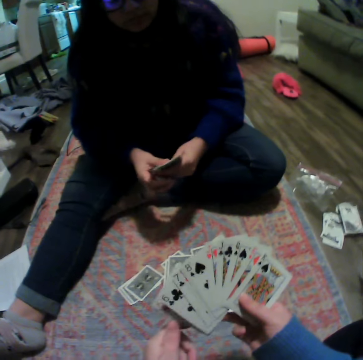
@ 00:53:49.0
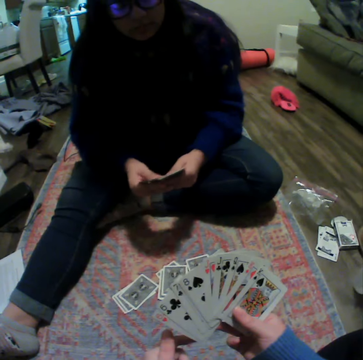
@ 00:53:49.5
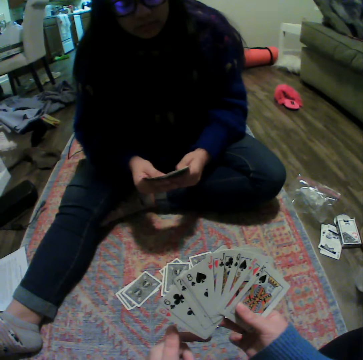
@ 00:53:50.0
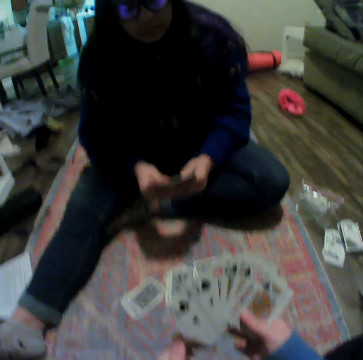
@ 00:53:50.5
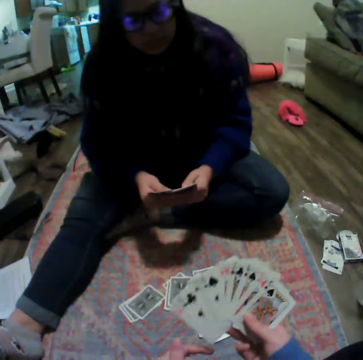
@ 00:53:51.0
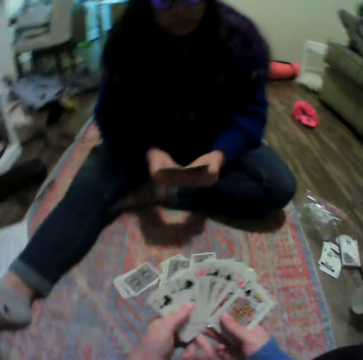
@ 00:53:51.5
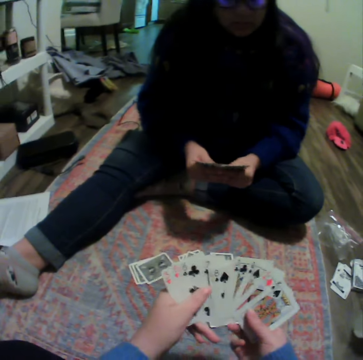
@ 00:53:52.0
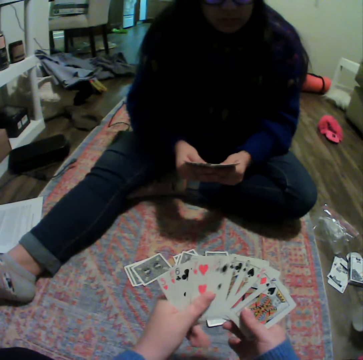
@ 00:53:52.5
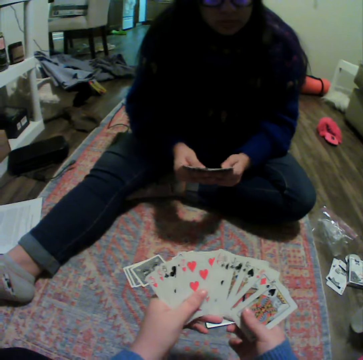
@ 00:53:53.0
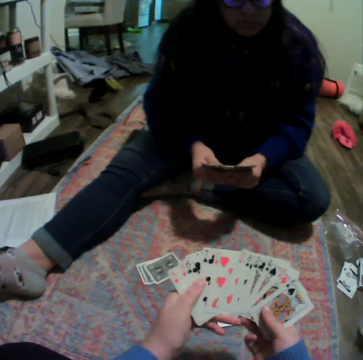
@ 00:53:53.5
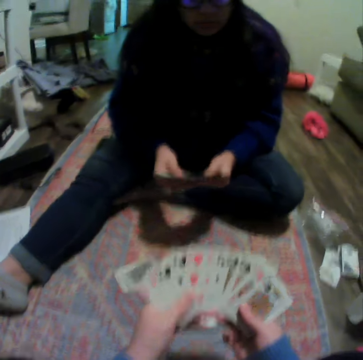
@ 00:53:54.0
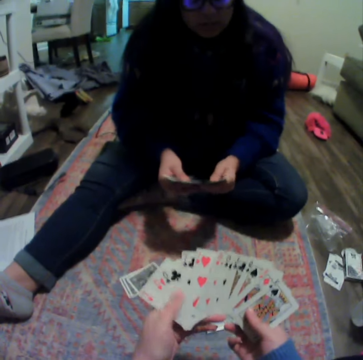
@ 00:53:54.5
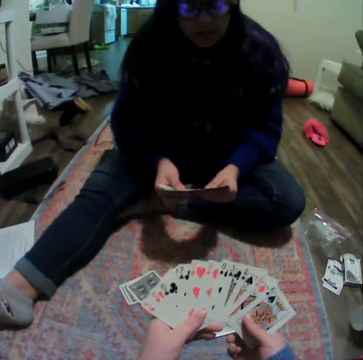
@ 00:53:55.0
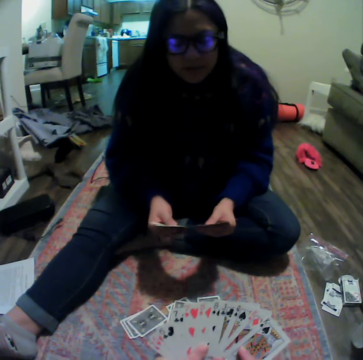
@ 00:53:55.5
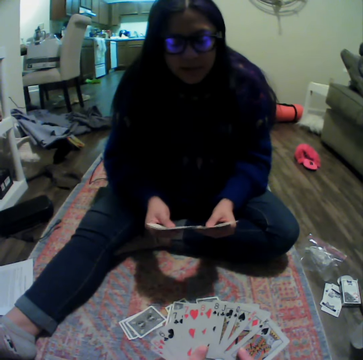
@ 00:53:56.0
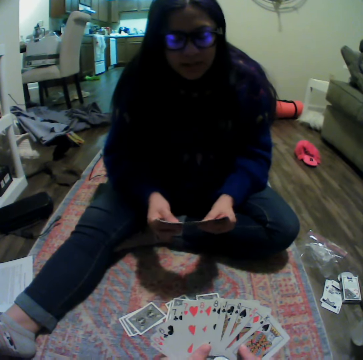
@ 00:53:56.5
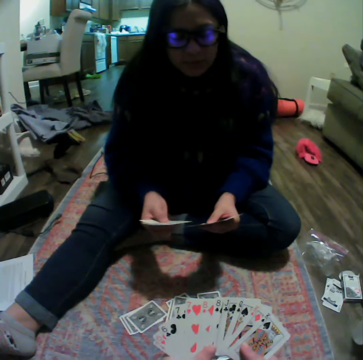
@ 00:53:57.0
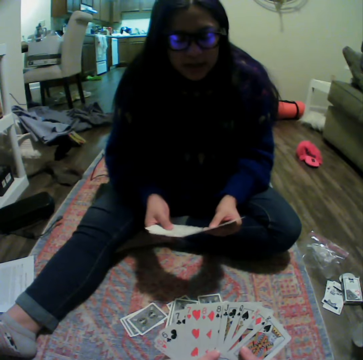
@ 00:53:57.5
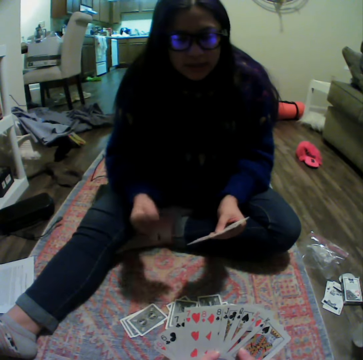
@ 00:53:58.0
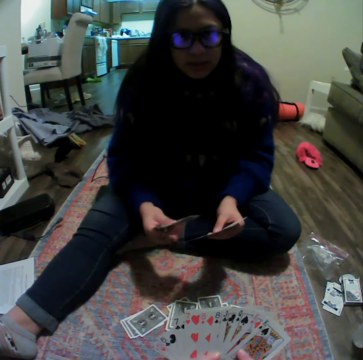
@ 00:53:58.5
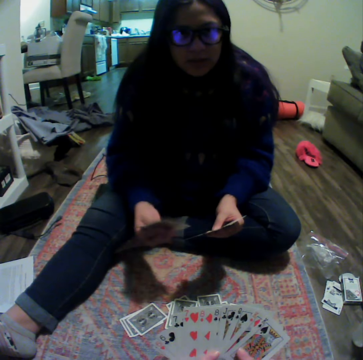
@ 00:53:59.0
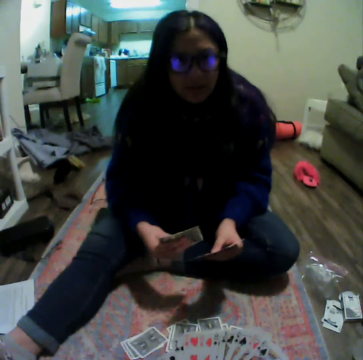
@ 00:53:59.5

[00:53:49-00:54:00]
A woman arranges the cards. The camera wearer arranges the cards. The woman talks to the camera wearer.

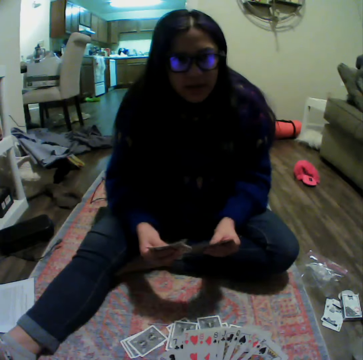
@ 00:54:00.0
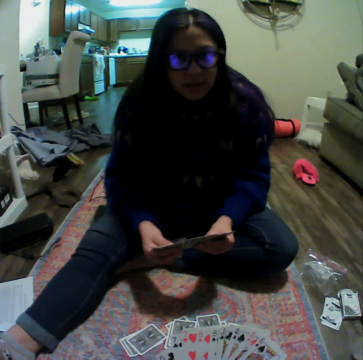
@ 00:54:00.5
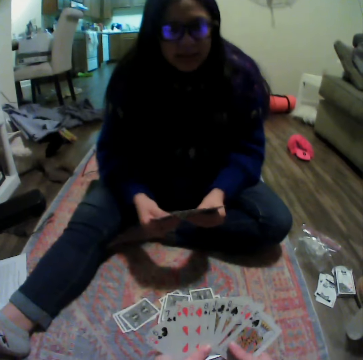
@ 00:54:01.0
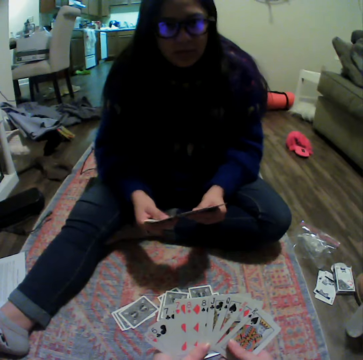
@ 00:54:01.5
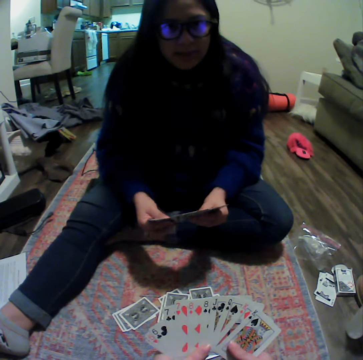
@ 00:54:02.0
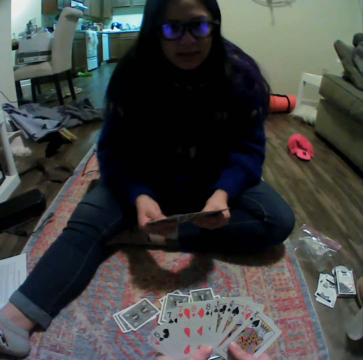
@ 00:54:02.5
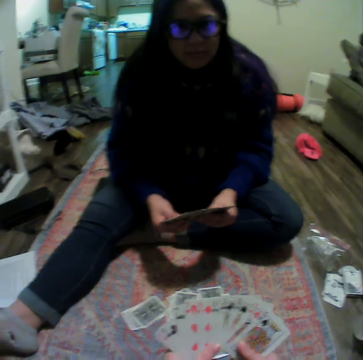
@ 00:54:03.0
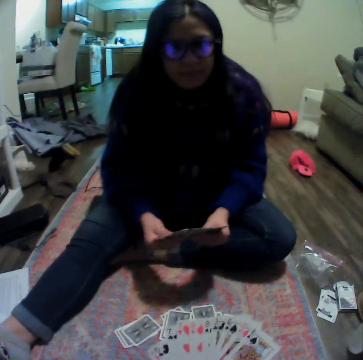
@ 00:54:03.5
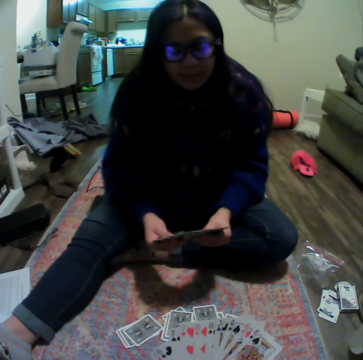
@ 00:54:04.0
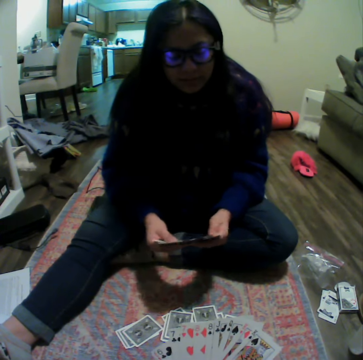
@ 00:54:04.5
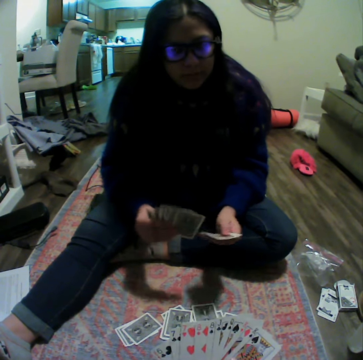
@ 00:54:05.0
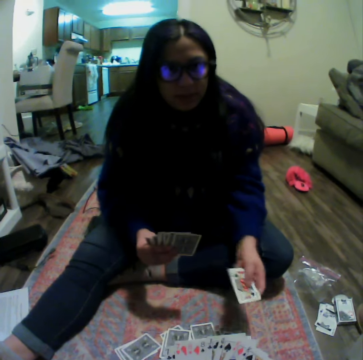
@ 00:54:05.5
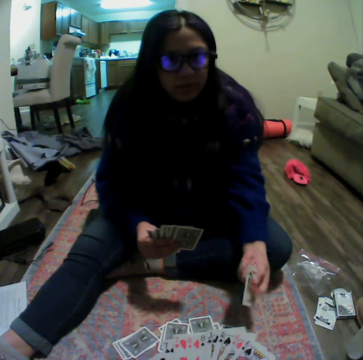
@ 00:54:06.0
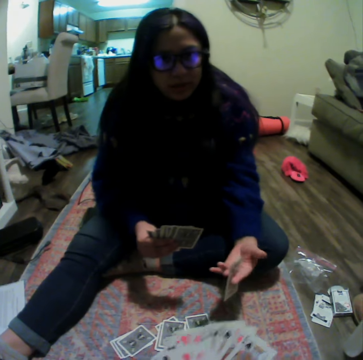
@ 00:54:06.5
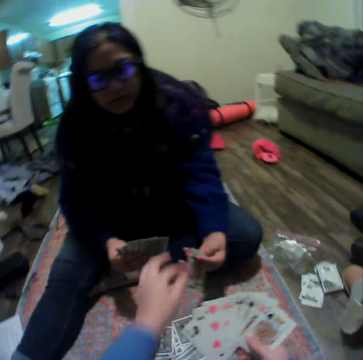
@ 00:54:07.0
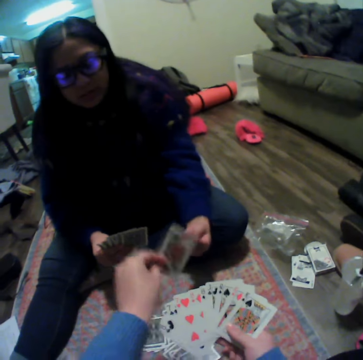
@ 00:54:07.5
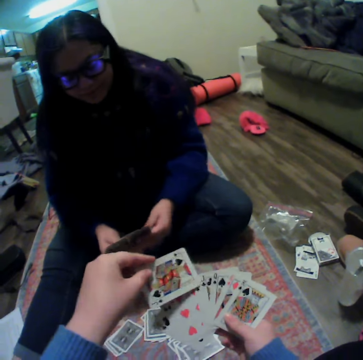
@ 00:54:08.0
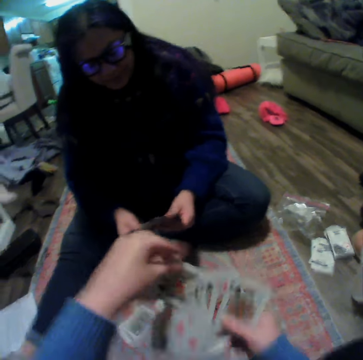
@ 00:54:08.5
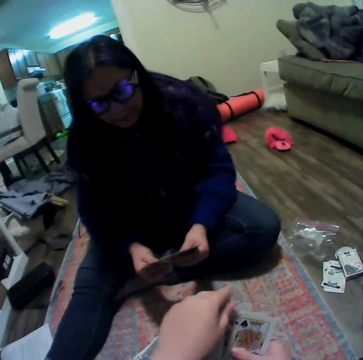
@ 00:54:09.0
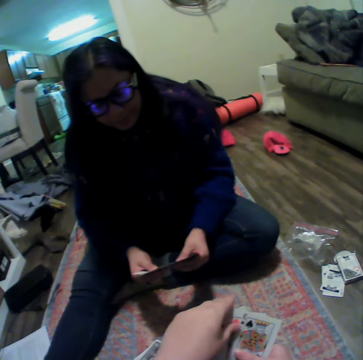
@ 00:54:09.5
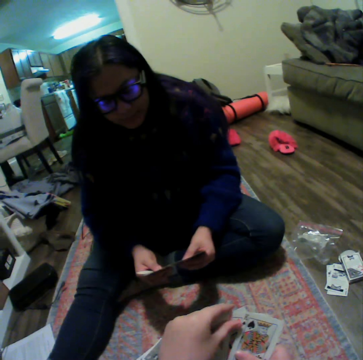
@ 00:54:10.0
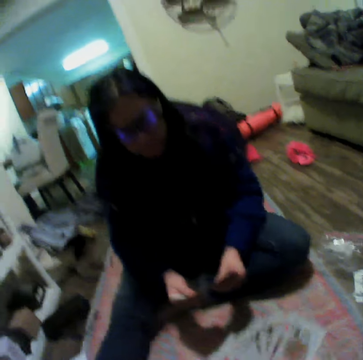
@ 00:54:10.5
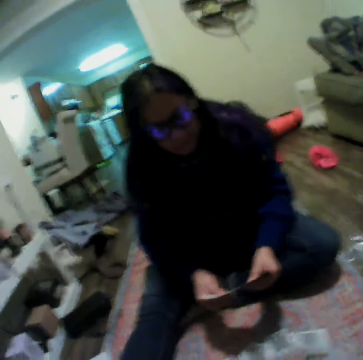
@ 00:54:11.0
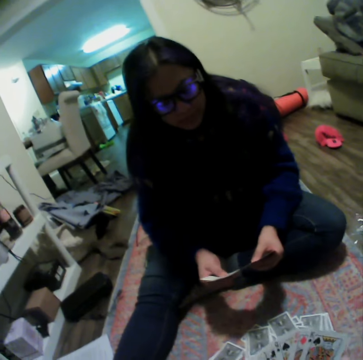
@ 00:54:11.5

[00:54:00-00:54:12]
A woman shuffles the cards on her hands. The camera wearer plays the card game with the woman. They pick a card from the woman.

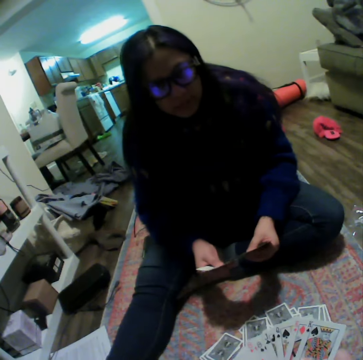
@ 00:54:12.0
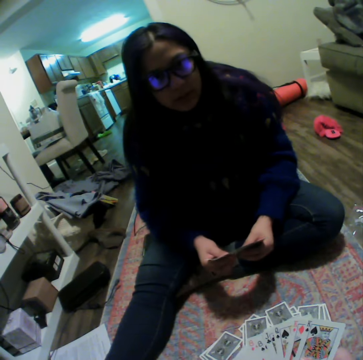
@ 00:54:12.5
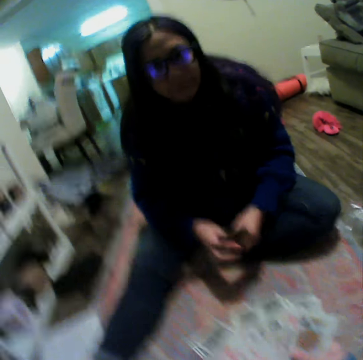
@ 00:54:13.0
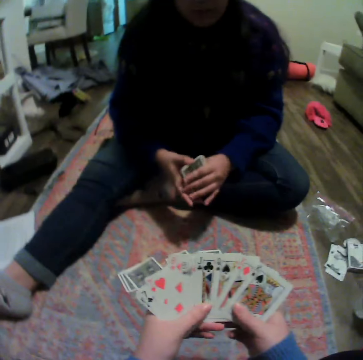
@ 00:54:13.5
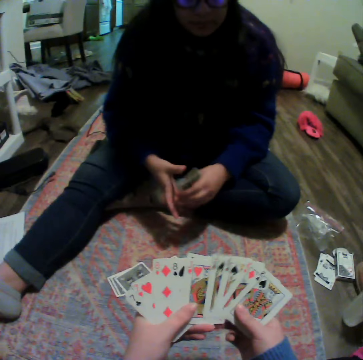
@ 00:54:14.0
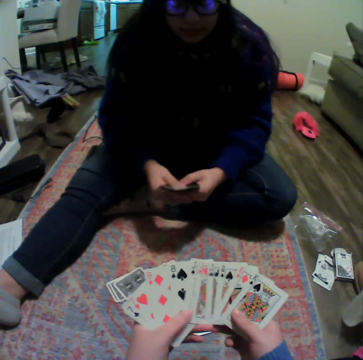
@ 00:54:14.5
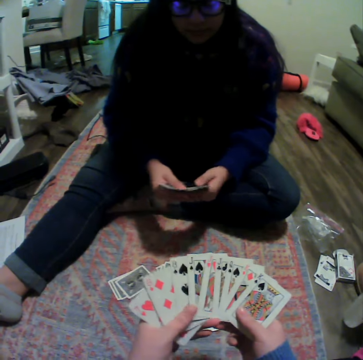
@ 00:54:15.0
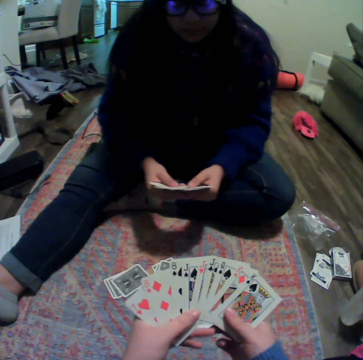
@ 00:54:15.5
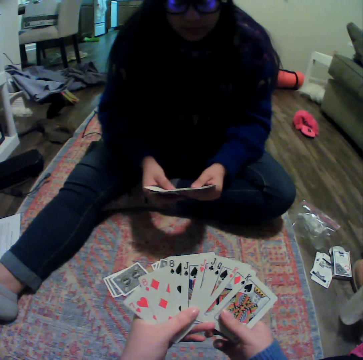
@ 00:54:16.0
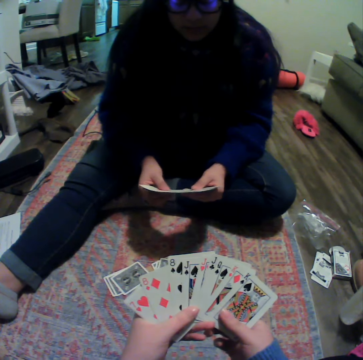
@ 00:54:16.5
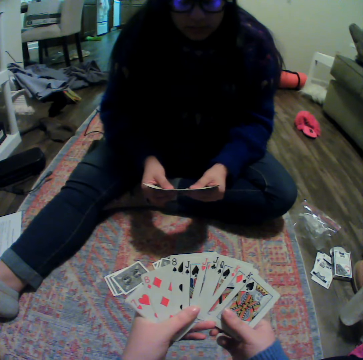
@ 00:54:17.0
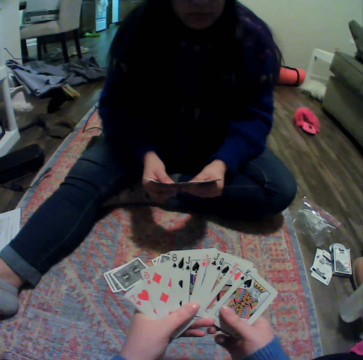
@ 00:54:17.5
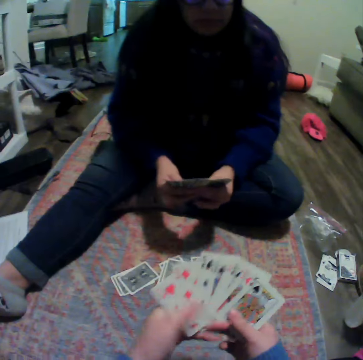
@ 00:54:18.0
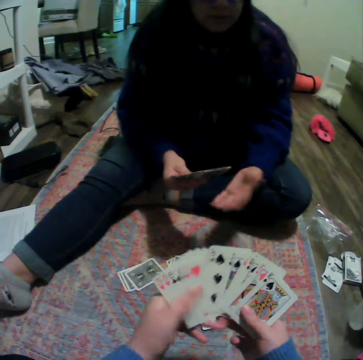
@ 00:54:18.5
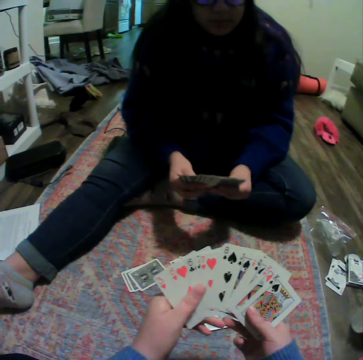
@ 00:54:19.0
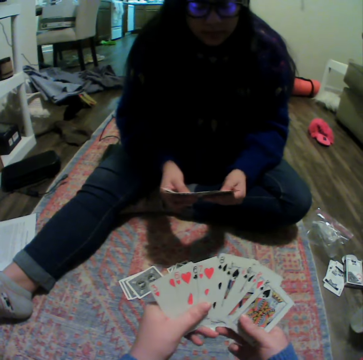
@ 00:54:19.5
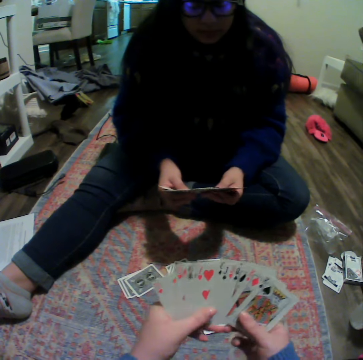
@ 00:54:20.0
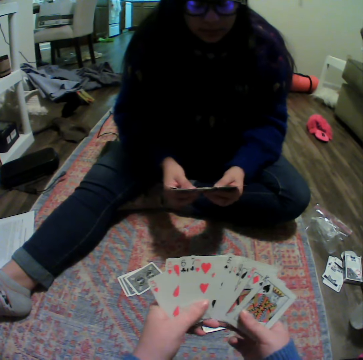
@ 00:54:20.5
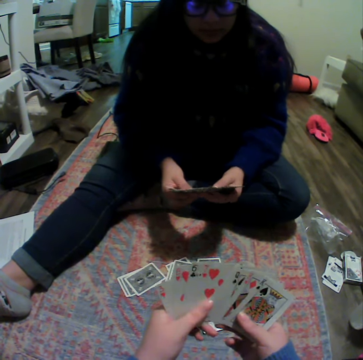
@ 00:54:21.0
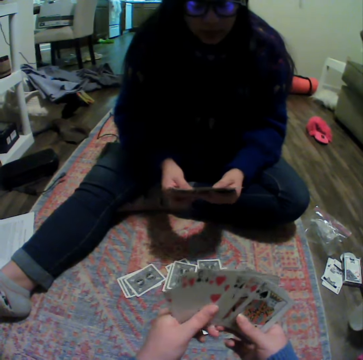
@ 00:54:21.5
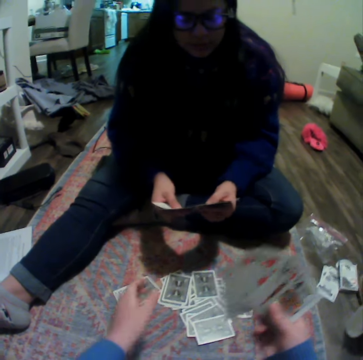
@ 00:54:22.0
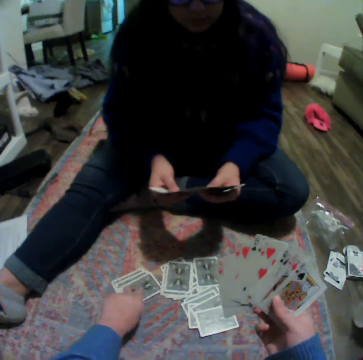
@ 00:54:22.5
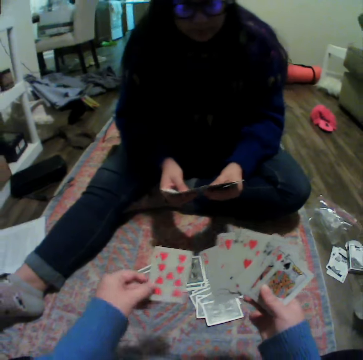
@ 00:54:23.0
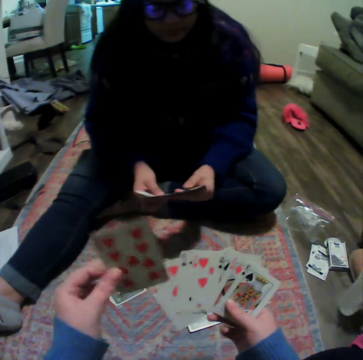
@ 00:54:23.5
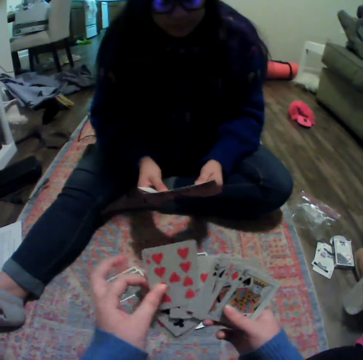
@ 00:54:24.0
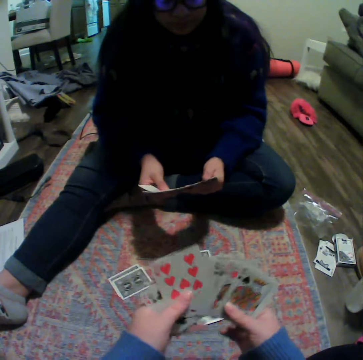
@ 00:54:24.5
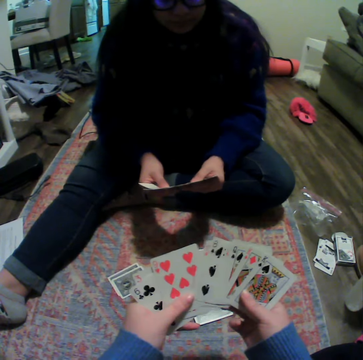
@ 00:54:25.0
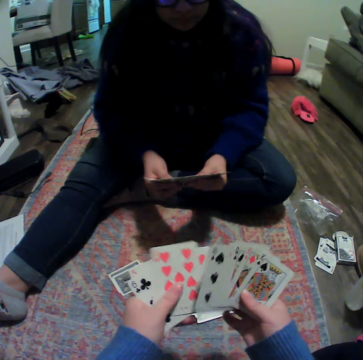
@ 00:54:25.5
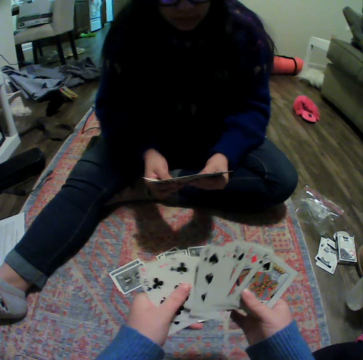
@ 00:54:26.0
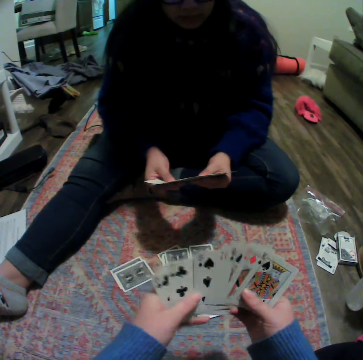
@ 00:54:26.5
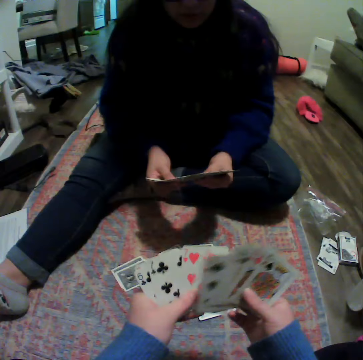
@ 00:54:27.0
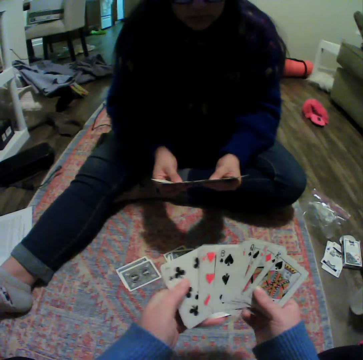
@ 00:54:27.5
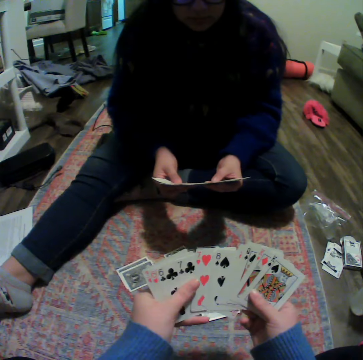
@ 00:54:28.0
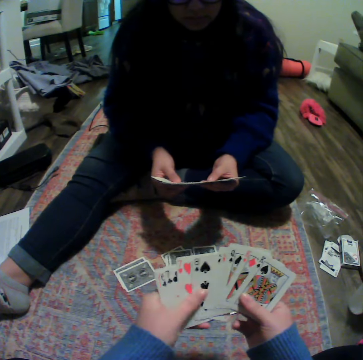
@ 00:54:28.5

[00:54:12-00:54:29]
The camera wearer arranges the cards. He shuffles the cards on his hands. He picks a card. He plays the card game with a person on the floor.
